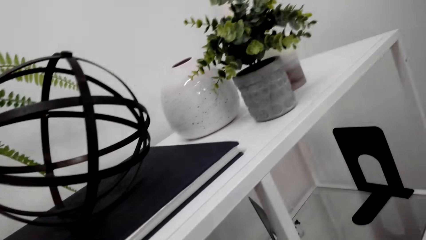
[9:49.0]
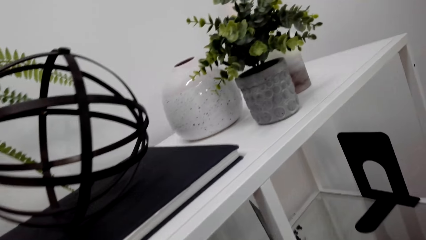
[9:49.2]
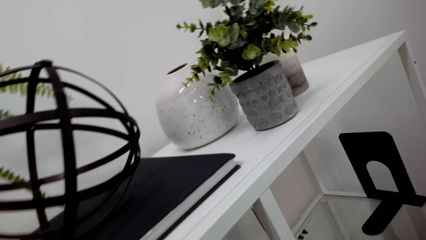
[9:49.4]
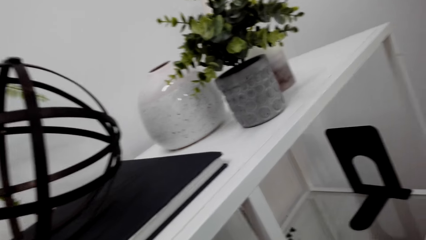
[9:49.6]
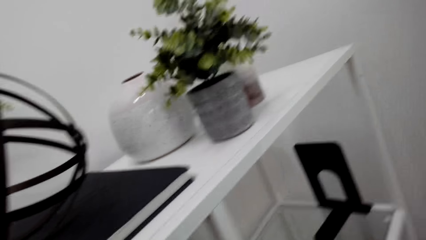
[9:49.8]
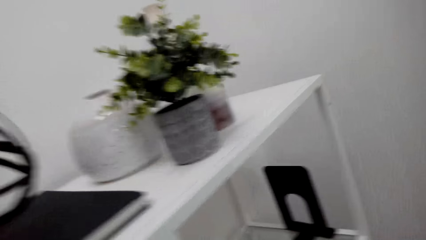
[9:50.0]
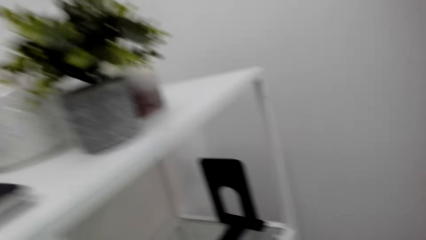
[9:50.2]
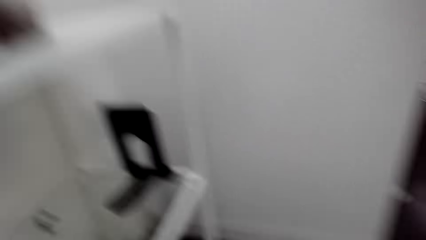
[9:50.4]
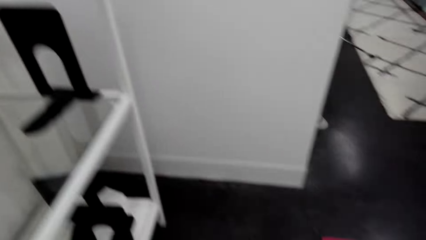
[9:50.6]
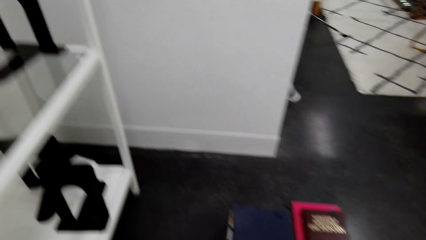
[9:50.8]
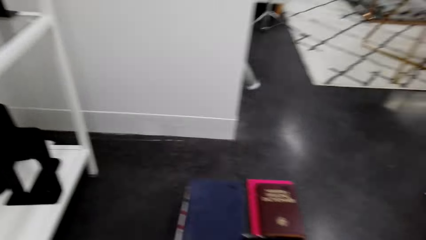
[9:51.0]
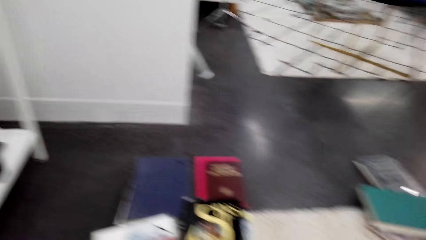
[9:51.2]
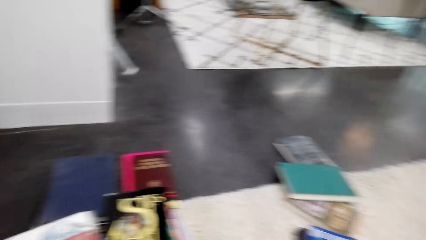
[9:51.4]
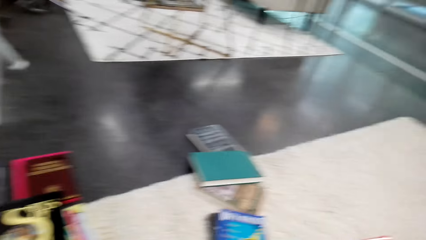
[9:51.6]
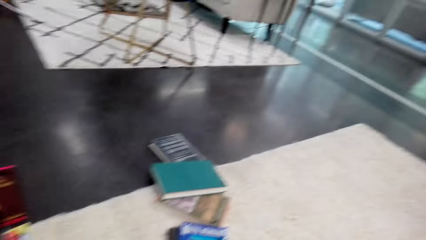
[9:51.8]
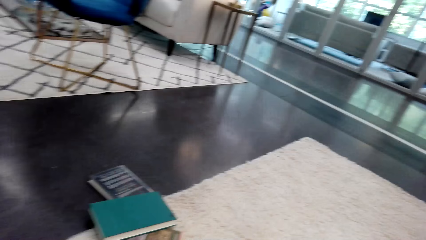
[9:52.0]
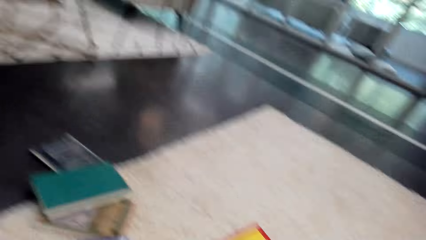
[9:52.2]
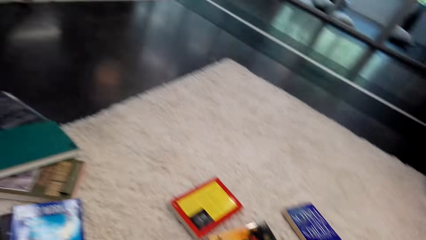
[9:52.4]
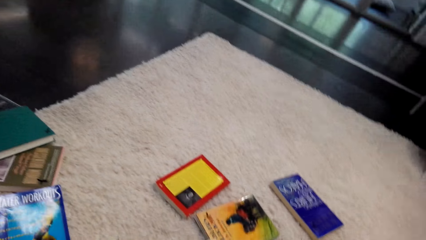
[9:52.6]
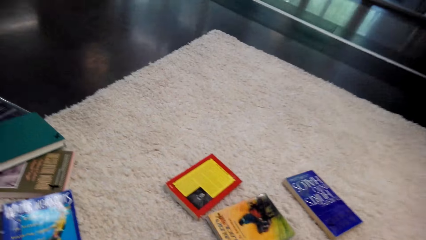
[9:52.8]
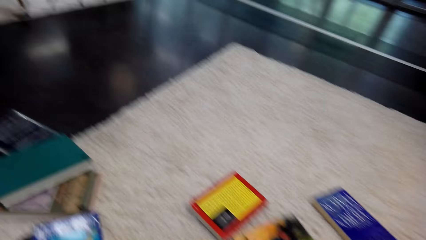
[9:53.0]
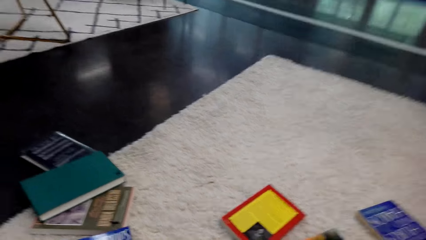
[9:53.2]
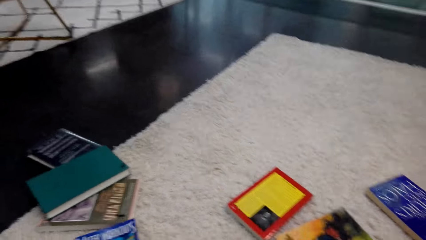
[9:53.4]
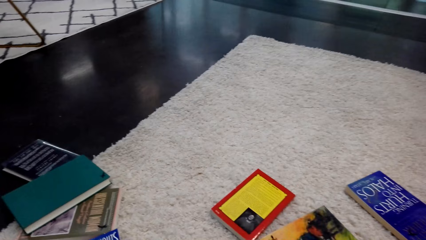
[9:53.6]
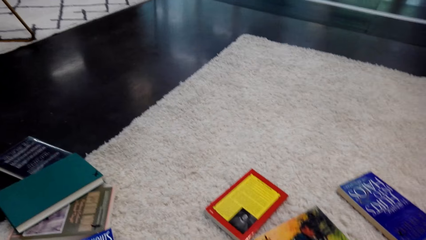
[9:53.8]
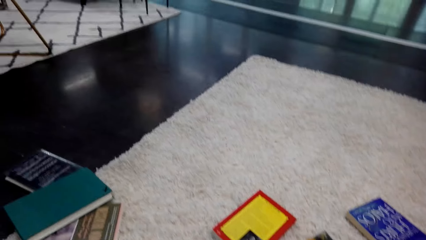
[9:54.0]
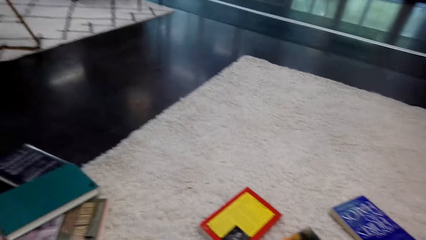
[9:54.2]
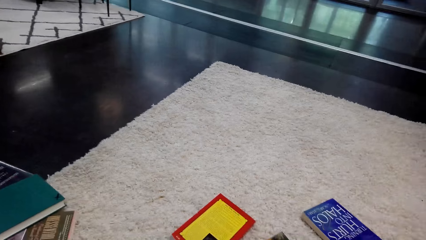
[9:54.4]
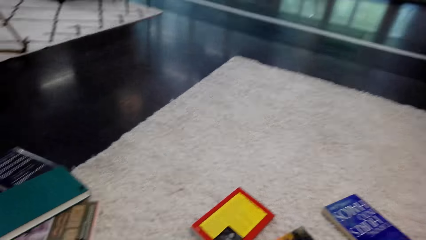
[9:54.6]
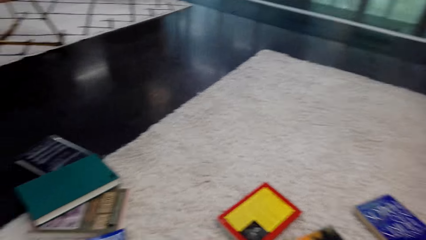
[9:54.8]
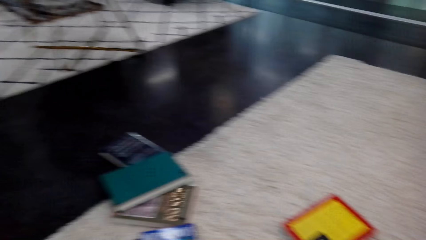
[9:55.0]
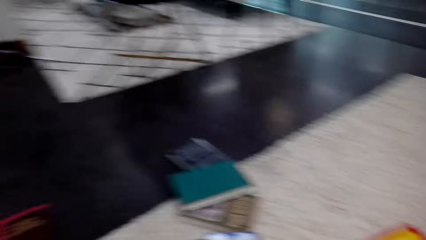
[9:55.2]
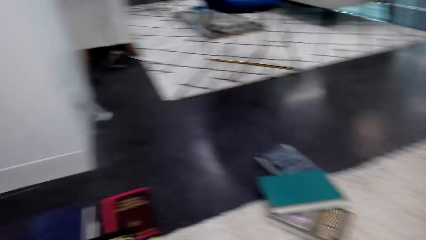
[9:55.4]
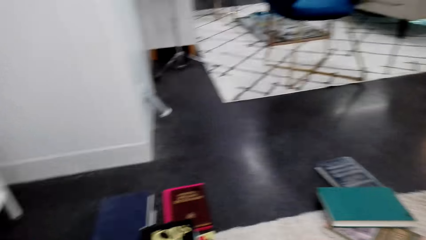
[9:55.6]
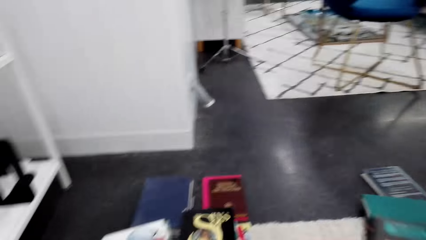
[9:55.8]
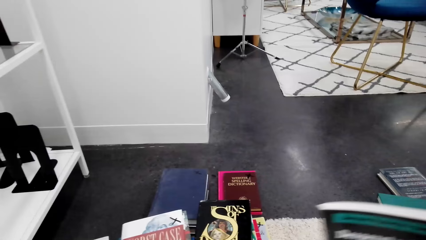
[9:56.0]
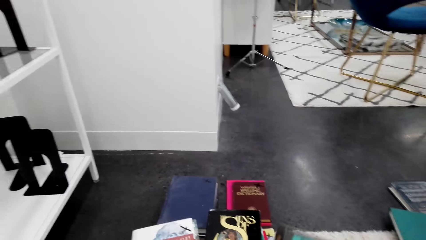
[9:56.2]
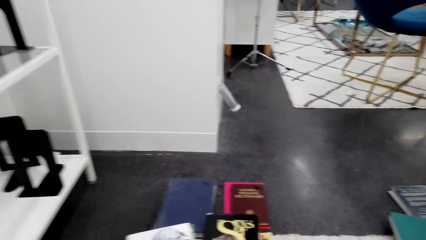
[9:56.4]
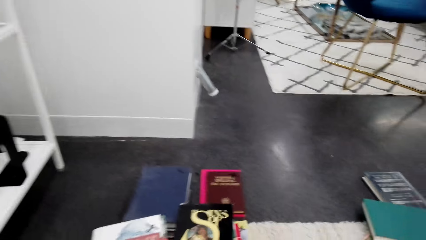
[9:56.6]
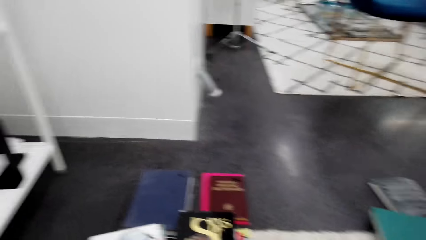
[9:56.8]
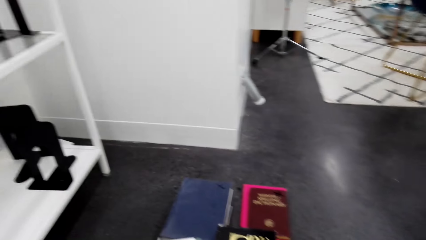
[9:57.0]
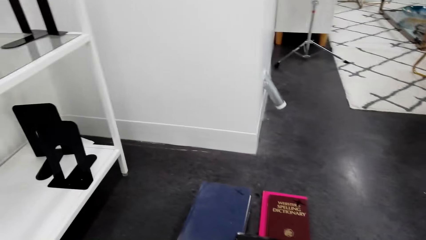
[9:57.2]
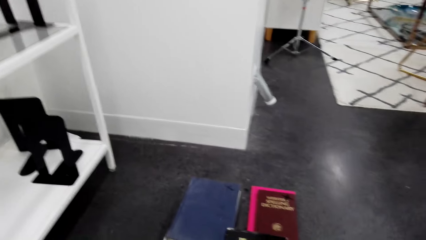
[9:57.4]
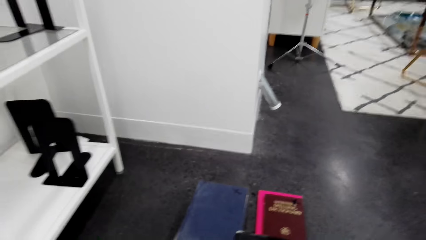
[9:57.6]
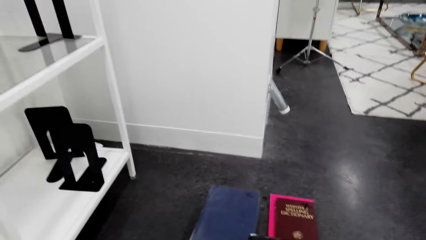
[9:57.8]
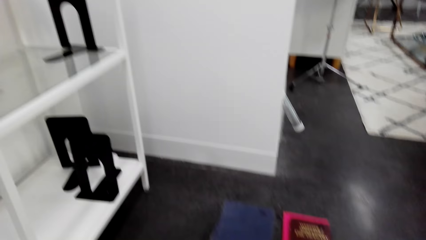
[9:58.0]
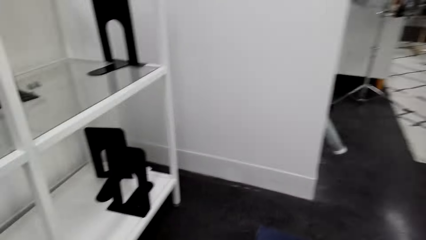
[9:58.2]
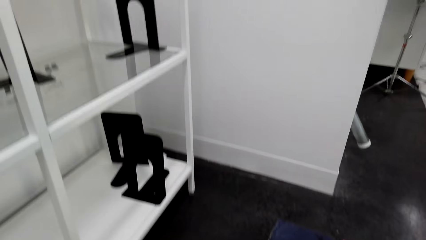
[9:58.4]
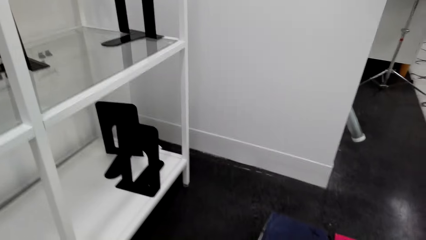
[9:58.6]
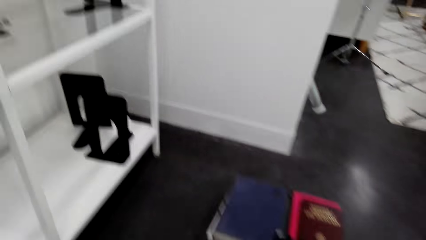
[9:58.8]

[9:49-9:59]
The camera wearer turns around. They pick the book on the floor.

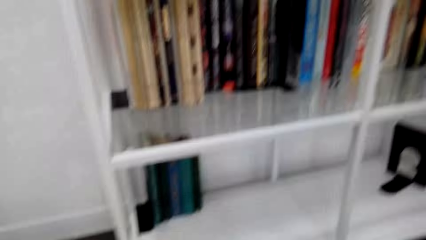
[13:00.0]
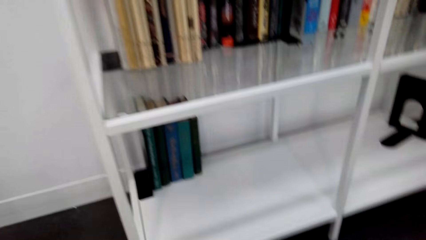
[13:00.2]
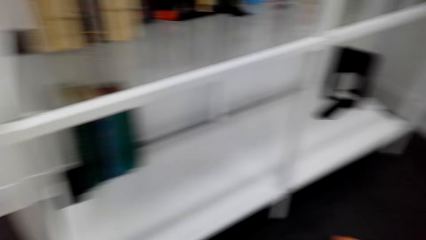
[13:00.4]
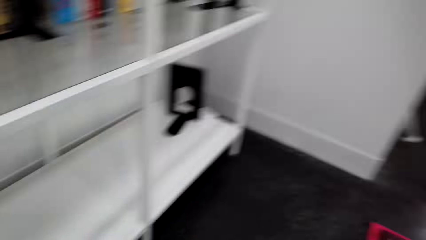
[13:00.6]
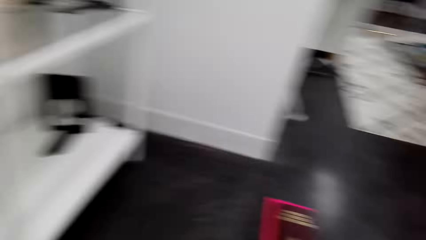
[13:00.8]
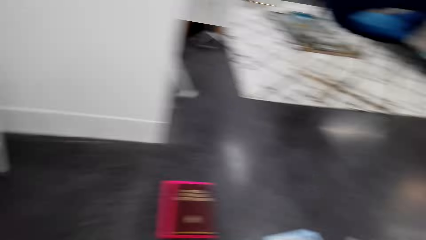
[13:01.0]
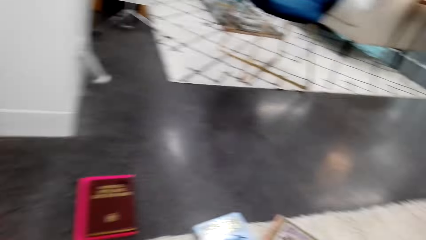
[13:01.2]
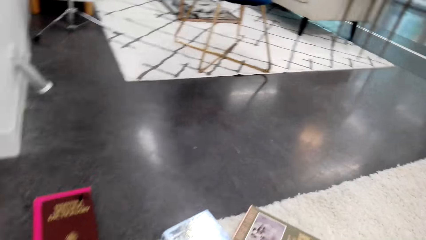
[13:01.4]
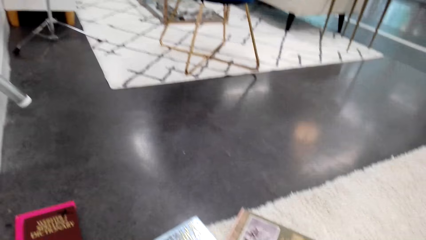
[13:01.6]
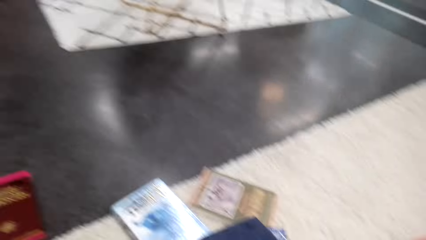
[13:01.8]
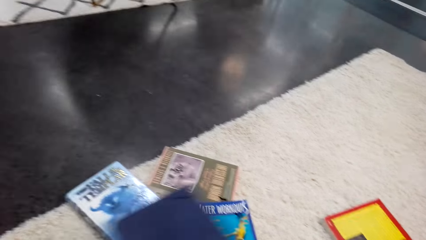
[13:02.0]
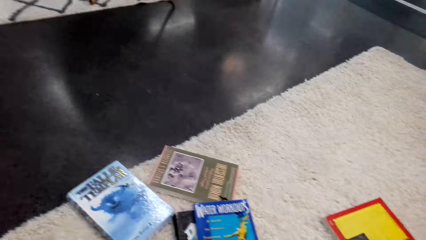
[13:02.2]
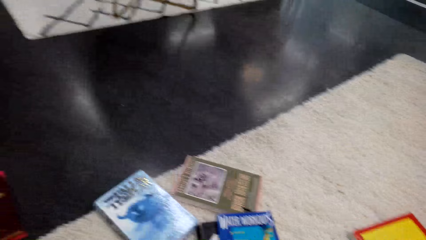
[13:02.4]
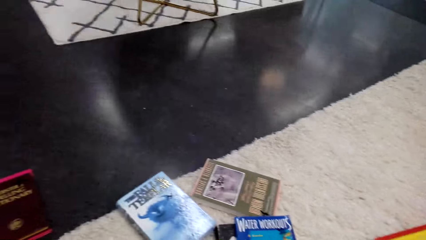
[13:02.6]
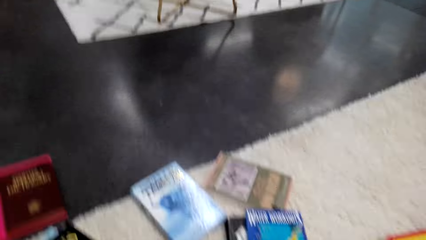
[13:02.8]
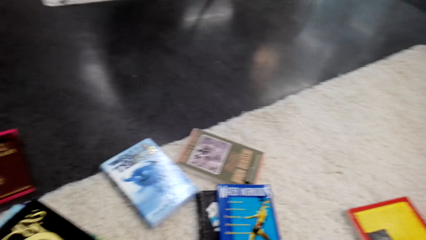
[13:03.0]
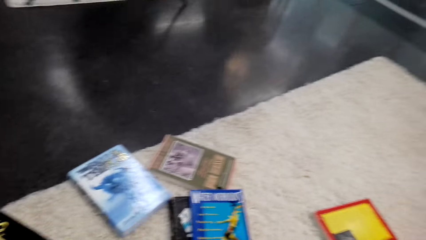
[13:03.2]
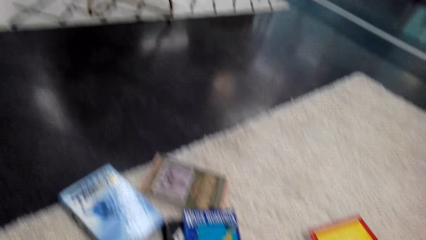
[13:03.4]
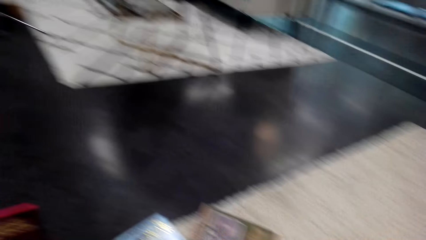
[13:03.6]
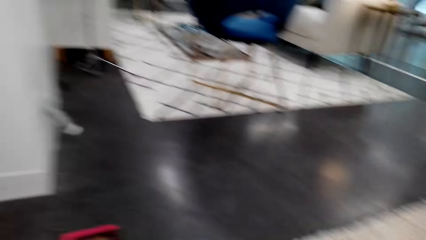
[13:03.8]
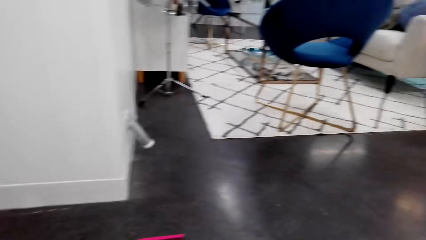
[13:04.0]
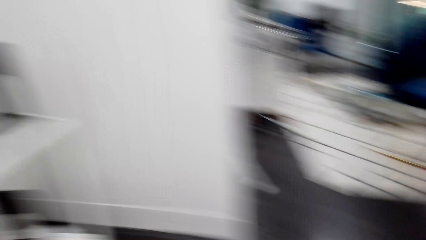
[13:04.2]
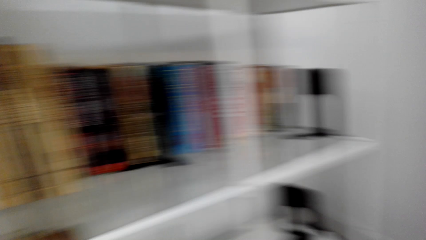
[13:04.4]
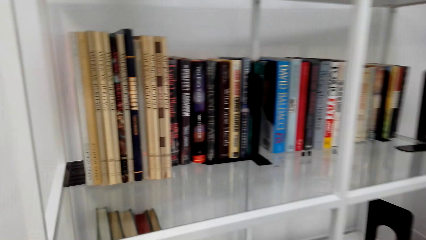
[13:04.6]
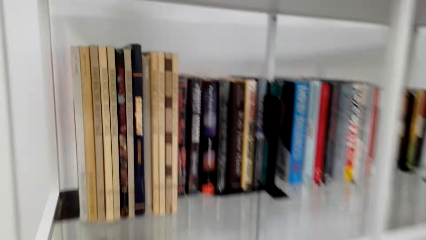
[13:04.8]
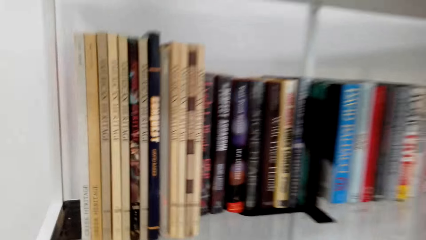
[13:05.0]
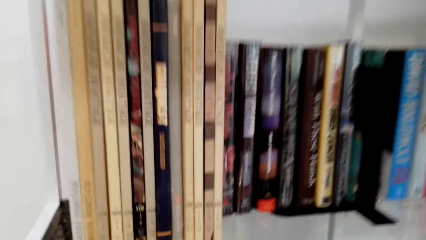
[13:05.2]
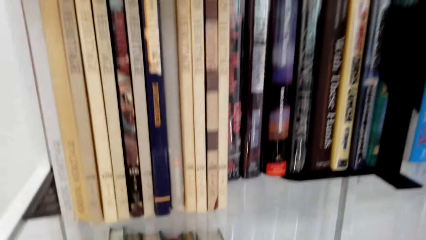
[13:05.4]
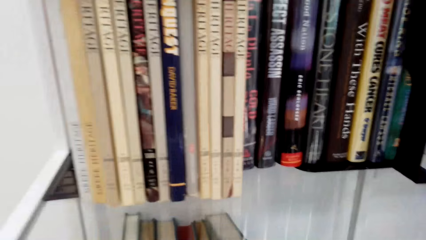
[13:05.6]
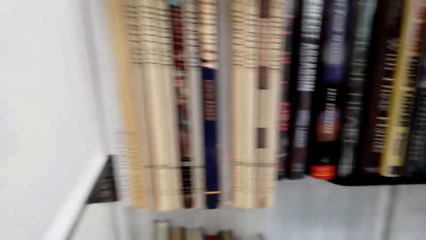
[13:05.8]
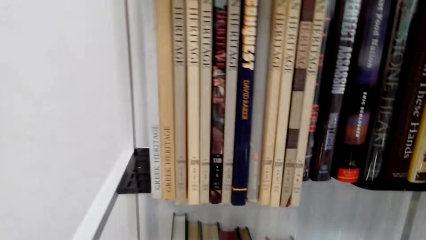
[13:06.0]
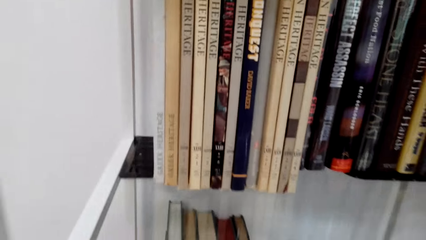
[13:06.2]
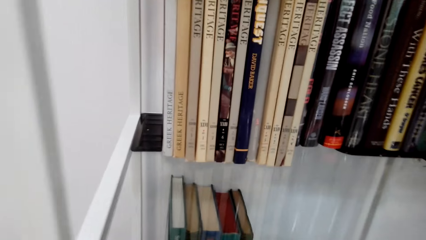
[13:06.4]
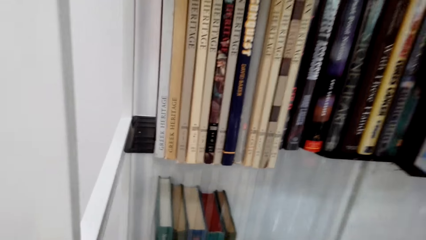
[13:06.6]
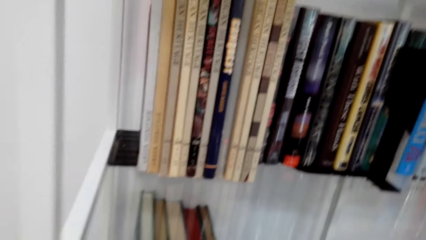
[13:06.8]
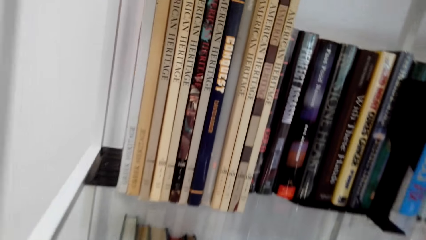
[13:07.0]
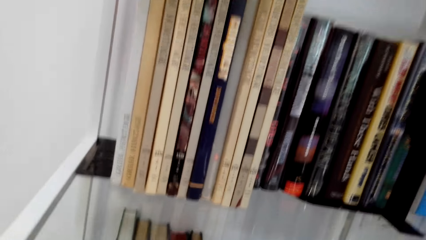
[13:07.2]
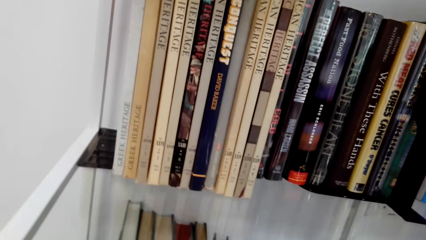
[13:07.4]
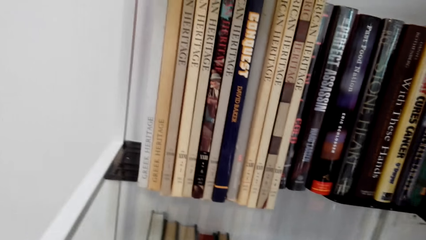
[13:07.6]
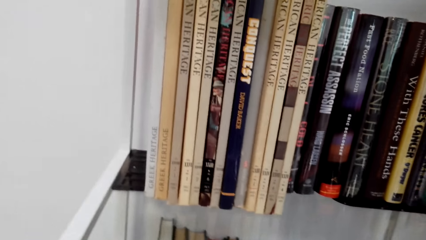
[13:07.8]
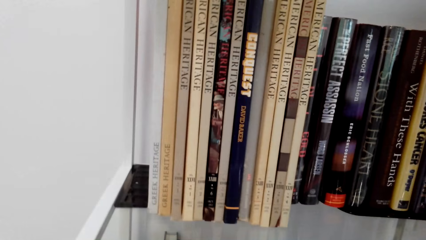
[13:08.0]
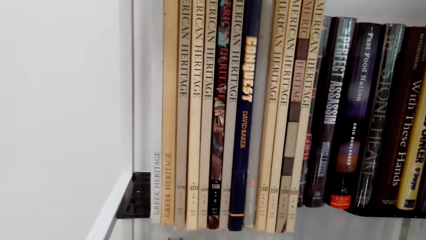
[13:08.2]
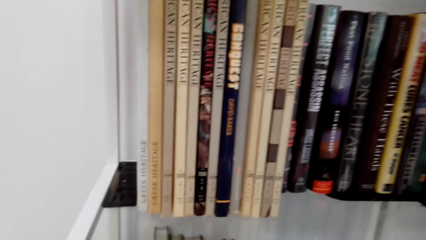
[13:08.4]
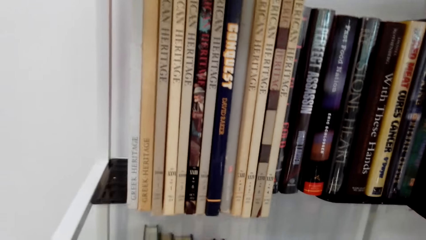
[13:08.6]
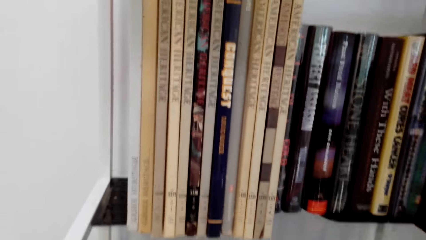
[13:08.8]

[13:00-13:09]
The camera wearer turns around. They pick the book on the floor. They hold the book on a carpet. They turn around. They hold the book on a shelf. They arrange the book in the shelf.
